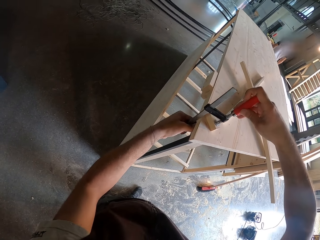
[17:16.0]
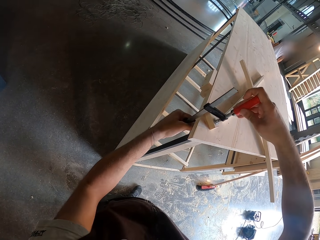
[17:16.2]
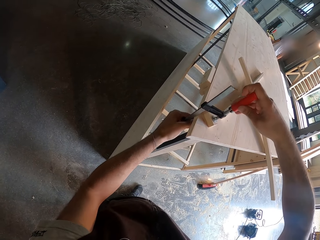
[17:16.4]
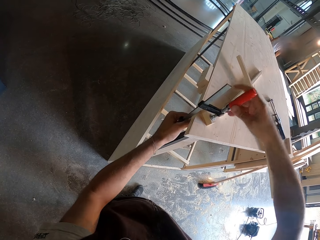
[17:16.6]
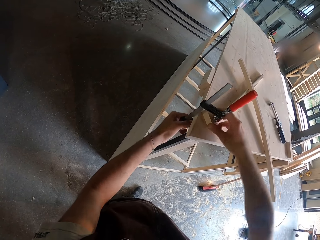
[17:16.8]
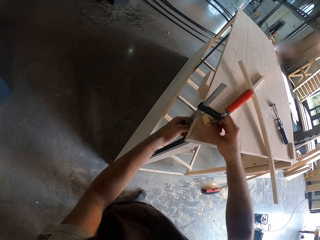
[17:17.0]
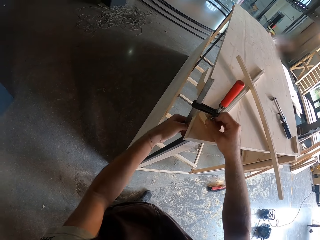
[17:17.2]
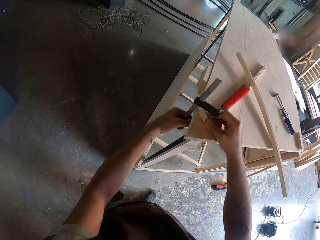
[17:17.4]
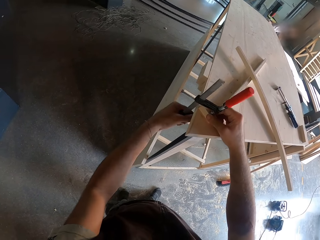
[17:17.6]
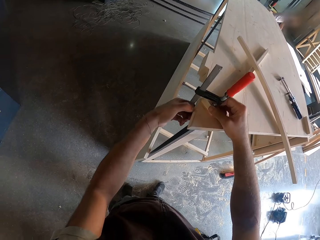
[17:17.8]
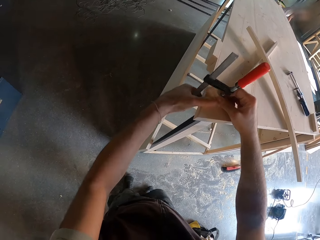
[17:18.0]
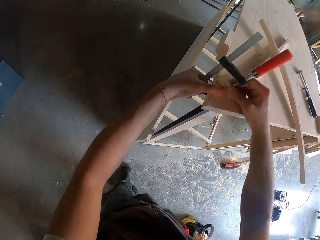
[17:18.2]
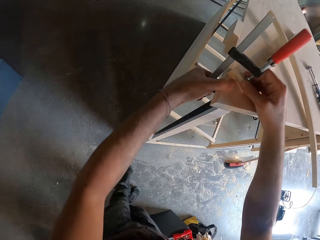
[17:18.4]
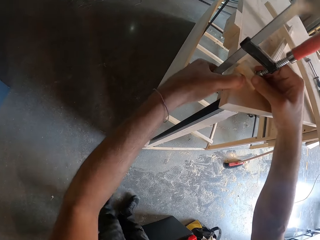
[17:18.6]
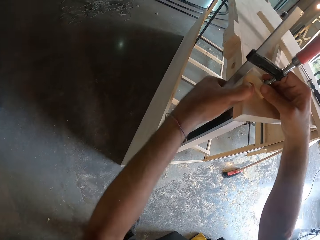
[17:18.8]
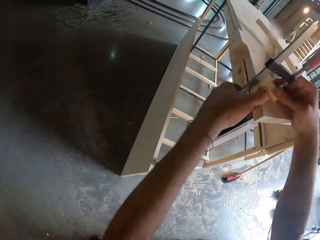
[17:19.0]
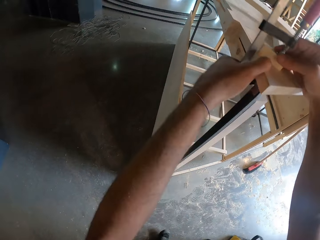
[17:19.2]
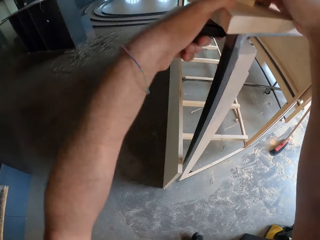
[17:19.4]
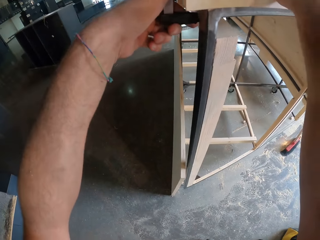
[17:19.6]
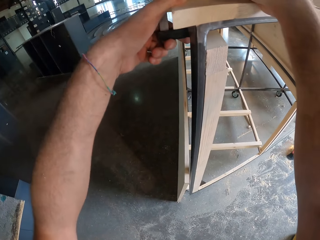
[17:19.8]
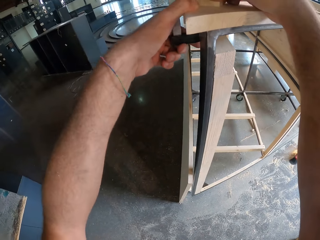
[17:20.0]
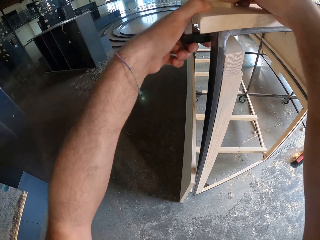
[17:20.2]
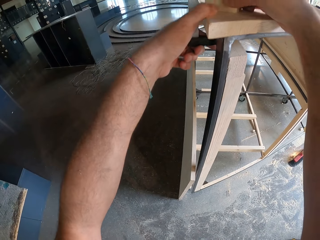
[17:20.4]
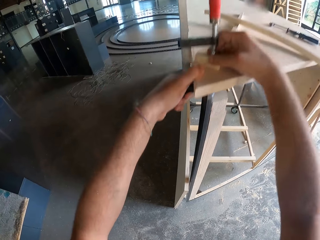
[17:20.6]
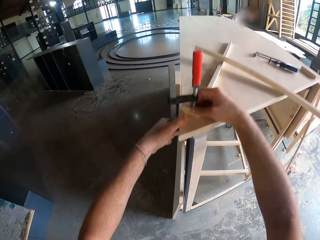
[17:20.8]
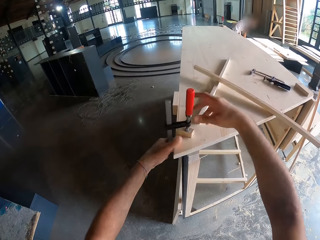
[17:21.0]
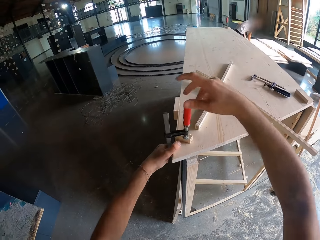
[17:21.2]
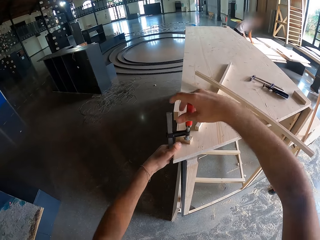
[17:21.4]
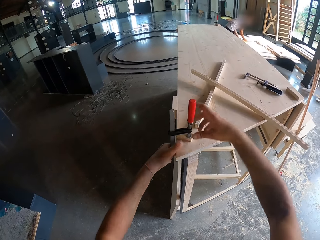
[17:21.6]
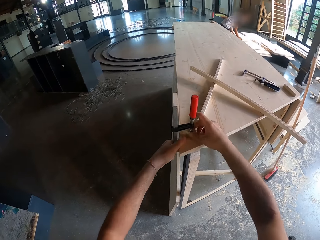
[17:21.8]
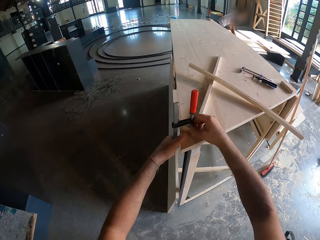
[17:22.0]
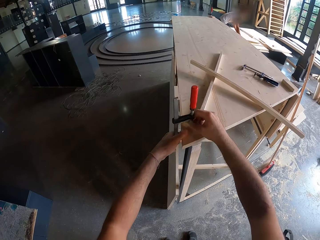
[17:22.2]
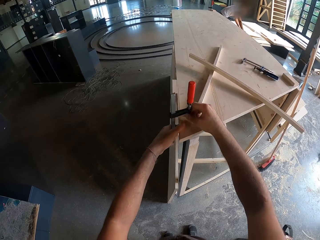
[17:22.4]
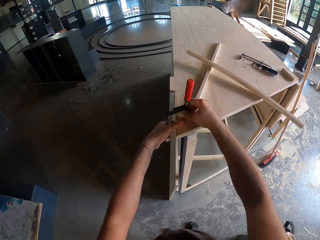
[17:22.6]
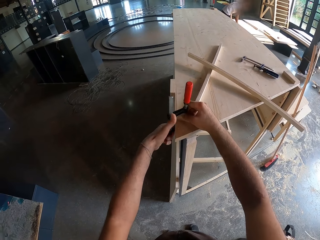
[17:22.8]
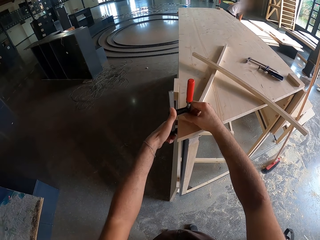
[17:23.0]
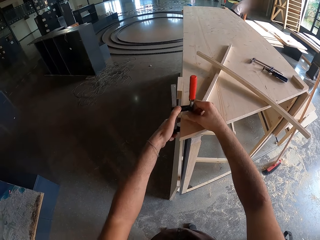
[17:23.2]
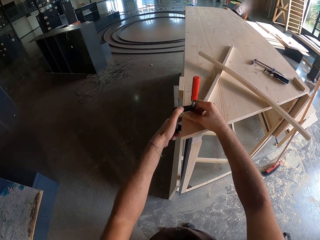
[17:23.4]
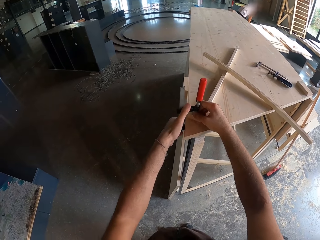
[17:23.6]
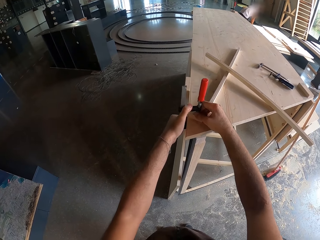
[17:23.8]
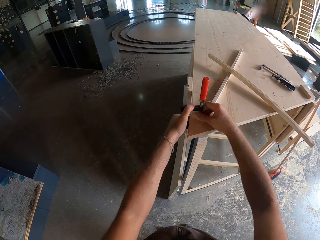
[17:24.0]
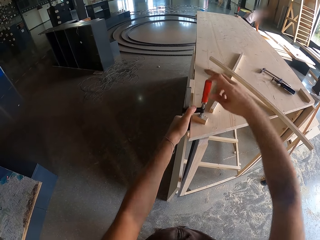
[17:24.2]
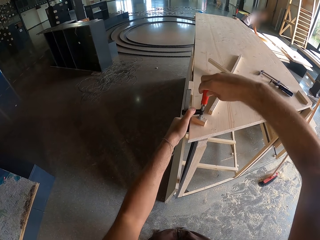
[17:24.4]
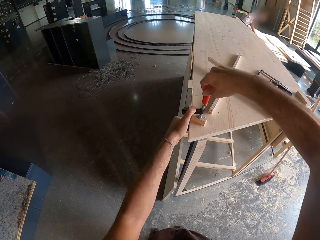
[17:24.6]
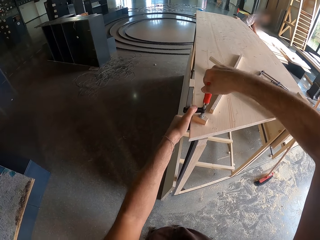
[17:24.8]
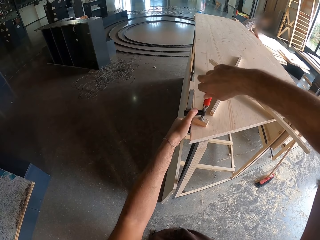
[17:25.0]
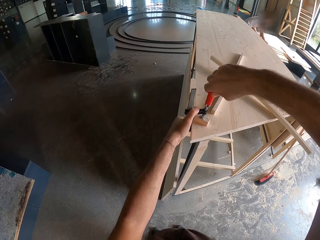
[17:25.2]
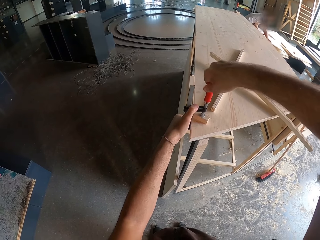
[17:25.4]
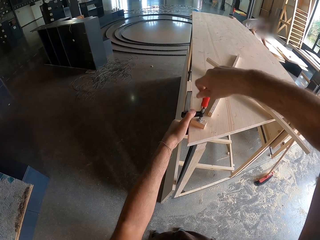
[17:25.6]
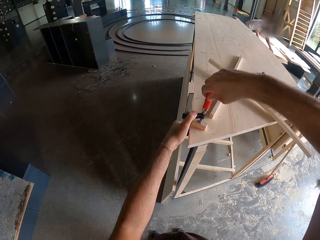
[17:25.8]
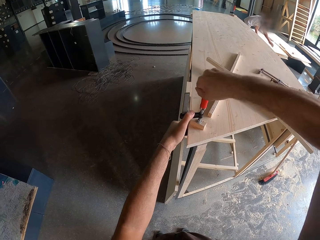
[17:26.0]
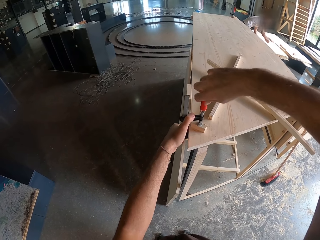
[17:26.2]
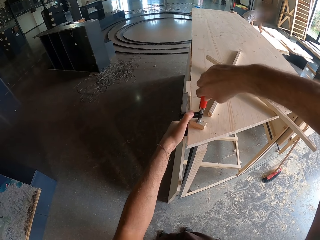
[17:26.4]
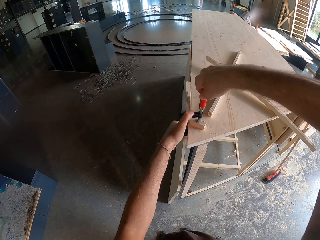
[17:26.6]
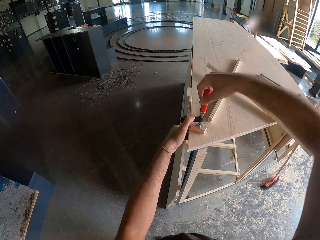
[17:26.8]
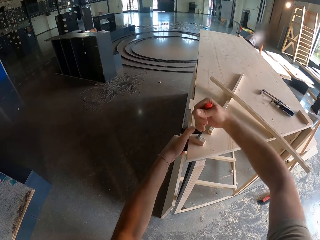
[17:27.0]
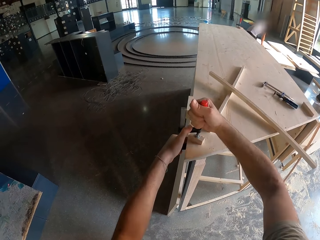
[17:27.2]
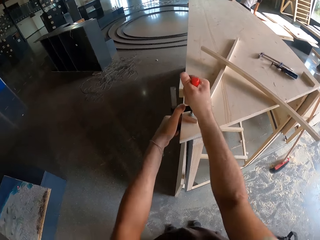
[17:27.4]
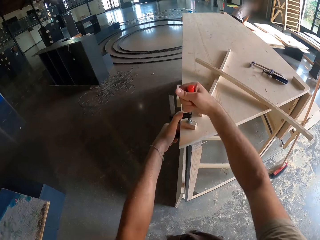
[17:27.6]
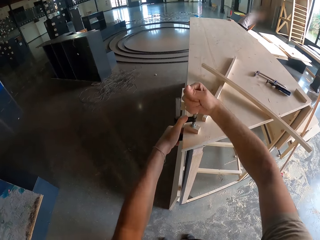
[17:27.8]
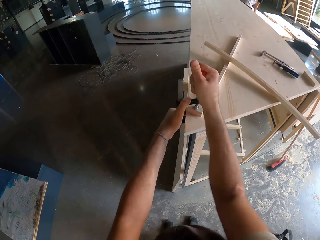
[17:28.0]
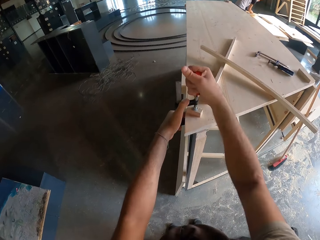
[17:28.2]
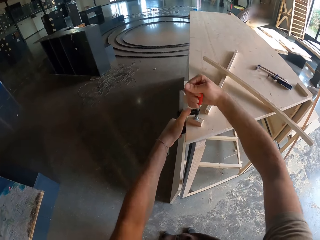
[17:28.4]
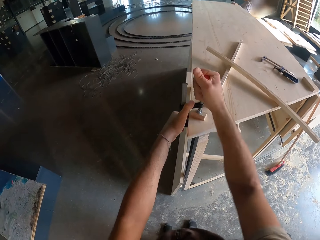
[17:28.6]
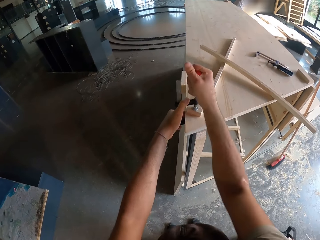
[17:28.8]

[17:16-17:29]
The camera wearer holds the plank chunk on the wooden structure with his right hand. He shakes the F clamp on the wooden structure with both hands. He tightens the F clamp to the wooden structure with his right hand.

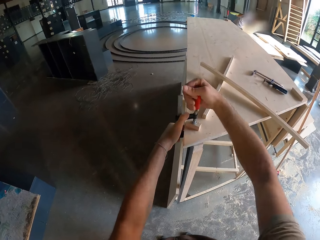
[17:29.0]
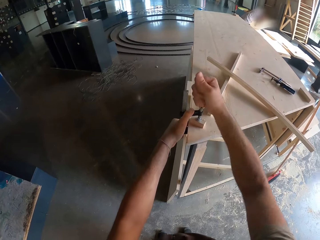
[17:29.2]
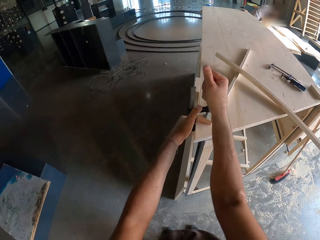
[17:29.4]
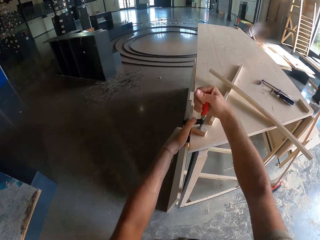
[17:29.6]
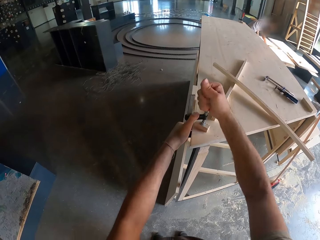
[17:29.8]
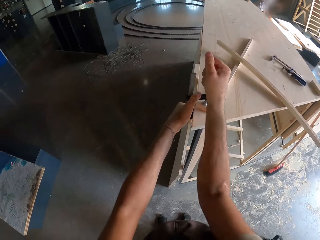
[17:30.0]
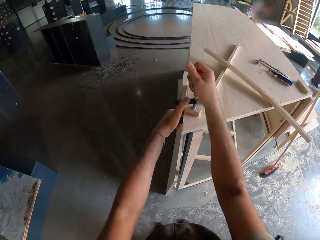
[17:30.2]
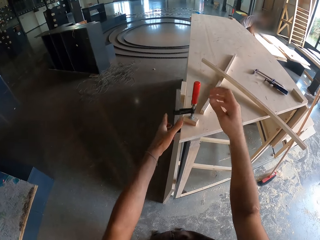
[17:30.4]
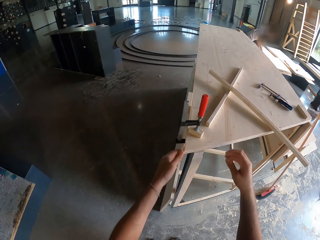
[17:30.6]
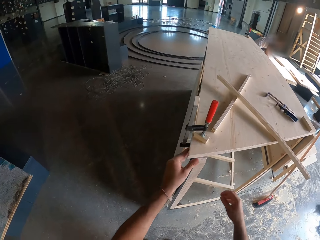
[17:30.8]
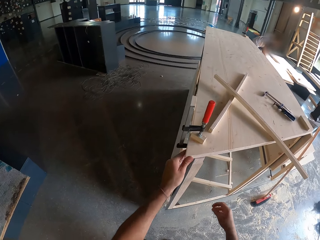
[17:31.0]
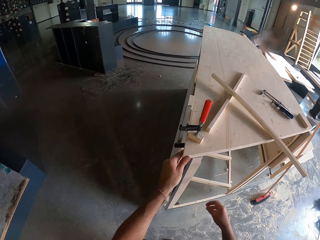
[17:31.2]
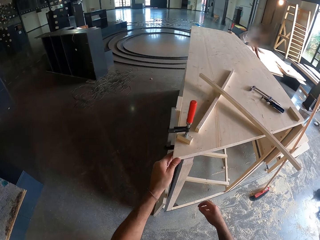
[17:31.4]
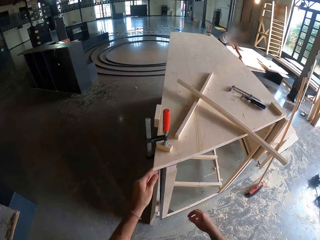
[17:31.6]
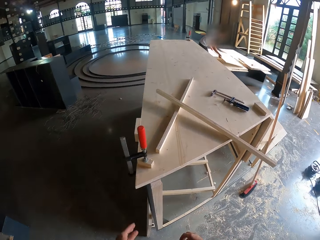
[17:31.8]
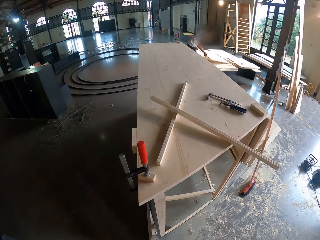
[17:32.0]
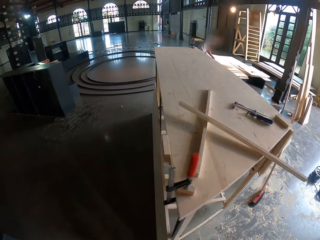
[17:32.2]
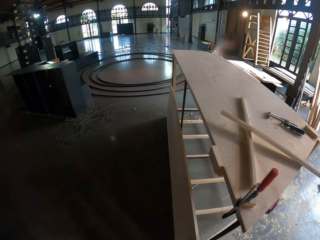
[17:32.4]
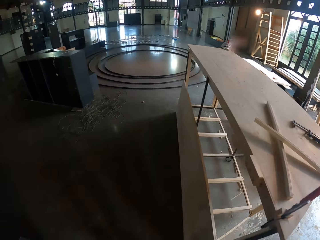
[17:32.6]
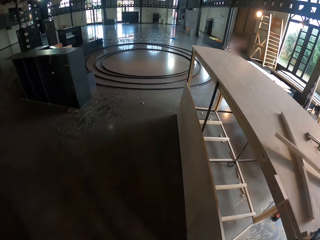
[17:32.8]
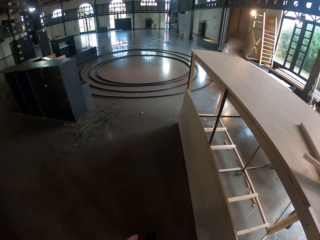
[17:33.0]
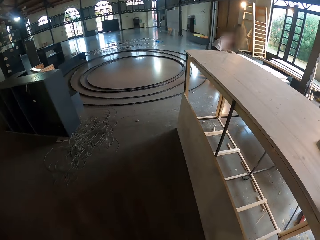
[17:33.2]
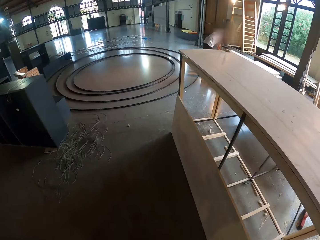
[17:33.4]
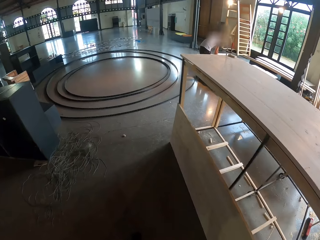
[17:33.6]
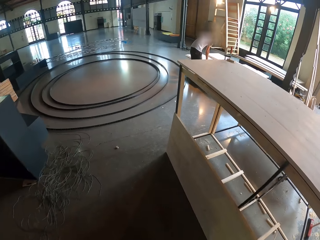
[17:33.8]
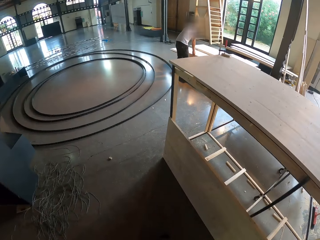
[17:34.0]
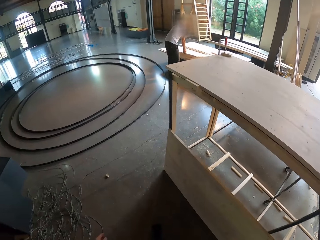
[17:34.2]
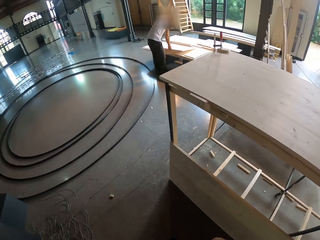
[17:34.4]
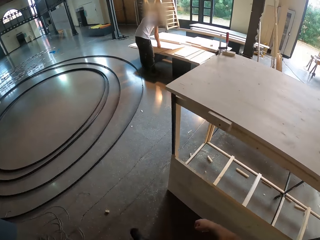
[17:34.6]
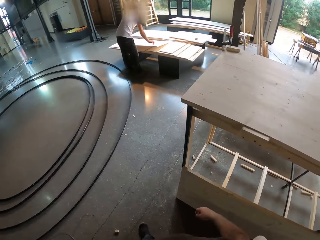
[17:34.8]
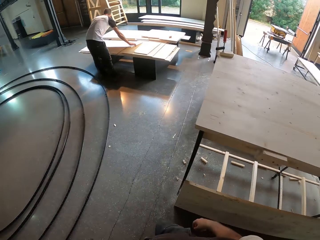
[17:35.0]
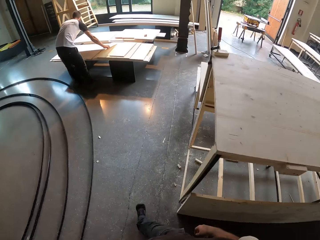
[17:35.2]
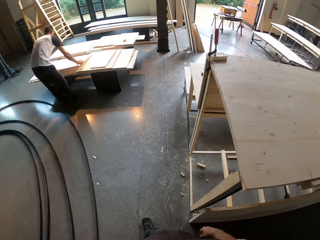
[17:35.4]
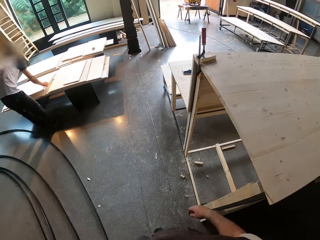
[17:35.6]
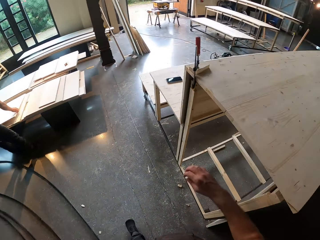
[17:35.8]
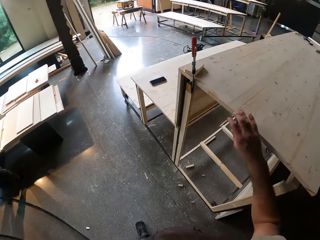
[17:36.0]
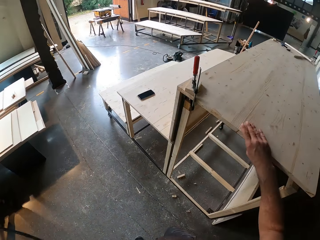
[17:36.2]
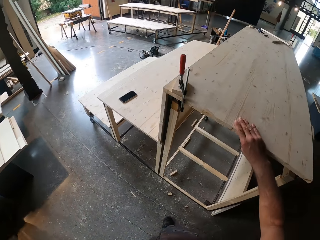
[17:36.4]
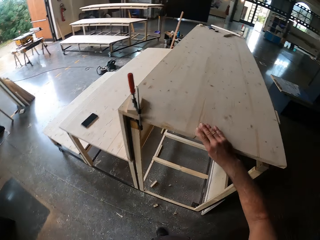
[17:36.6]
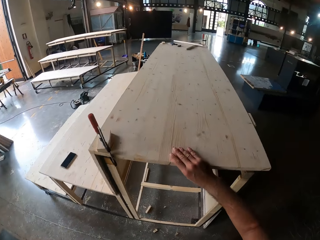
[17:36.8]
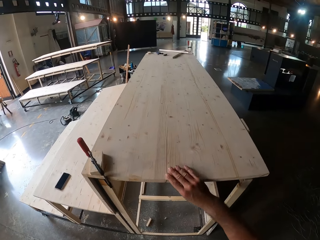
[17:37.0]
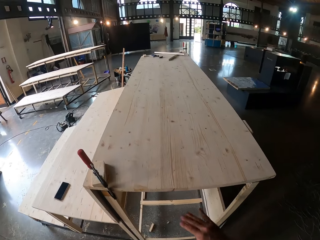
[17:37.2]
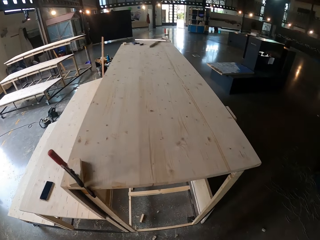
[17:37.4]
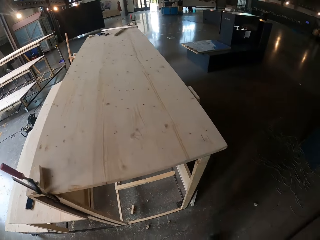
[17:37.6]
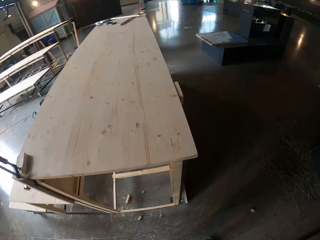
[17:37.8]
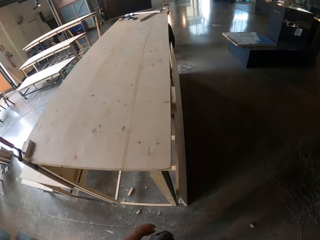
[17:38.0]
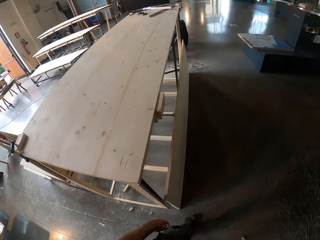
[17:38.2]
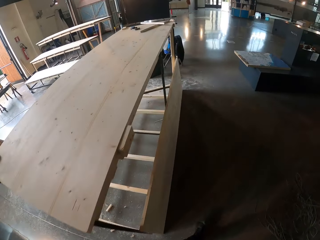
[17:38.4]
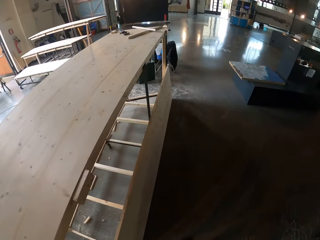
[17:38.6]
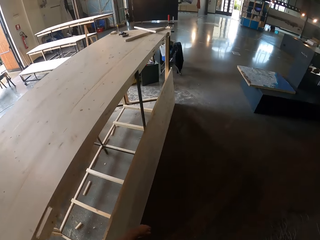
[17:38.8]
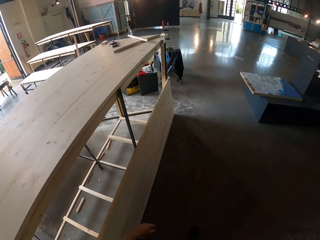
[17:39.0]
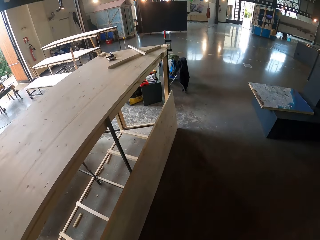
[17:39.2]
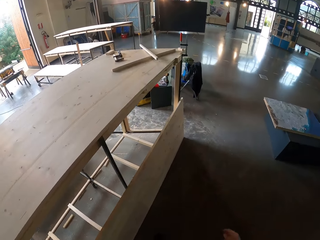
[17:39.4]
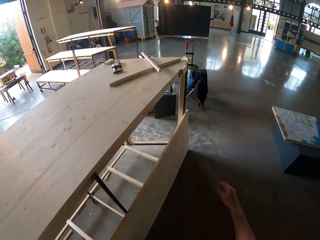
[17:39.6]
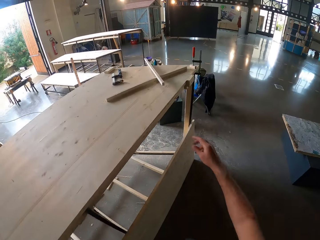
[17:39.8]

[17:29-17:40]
The man lifts some planks on a bench with both hands. The camera wearer touches the wooden structure with his right hand. He adjusts the wood structure.
